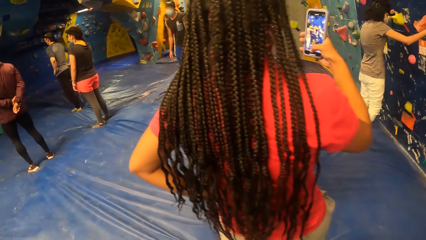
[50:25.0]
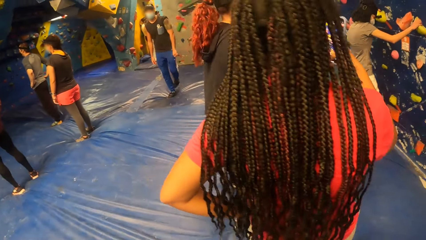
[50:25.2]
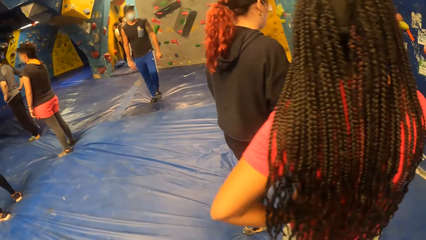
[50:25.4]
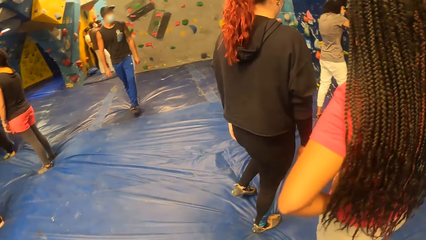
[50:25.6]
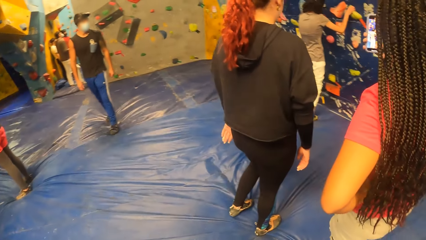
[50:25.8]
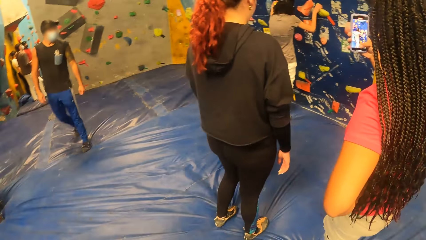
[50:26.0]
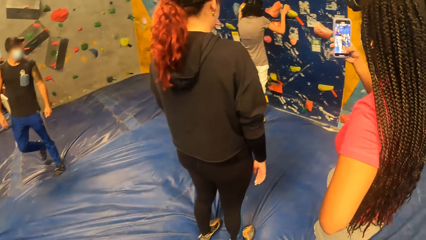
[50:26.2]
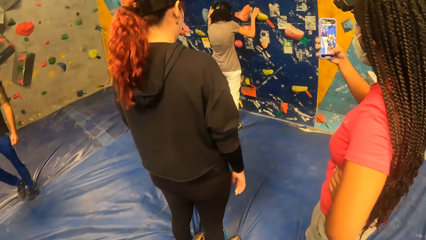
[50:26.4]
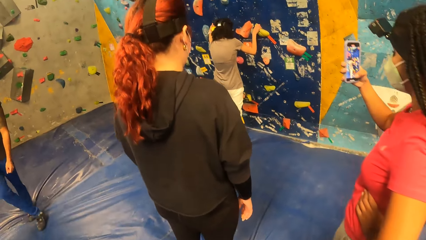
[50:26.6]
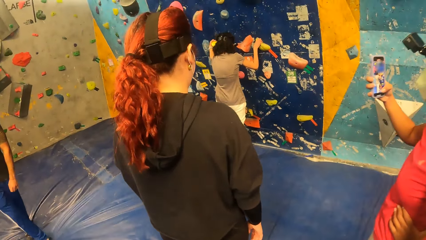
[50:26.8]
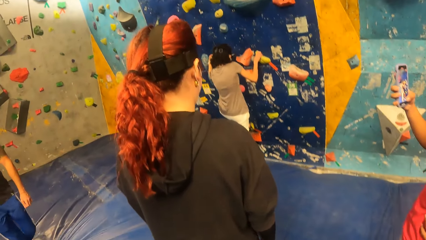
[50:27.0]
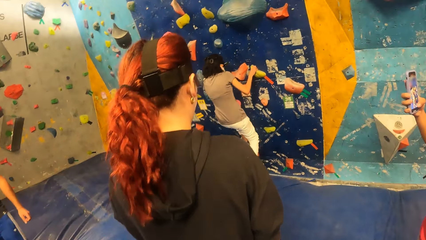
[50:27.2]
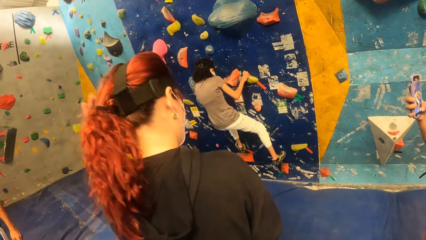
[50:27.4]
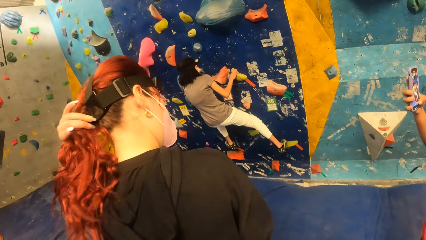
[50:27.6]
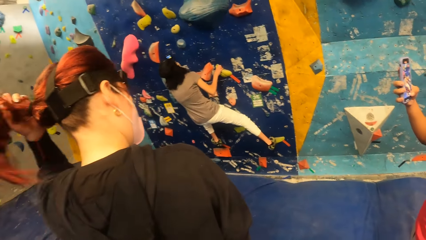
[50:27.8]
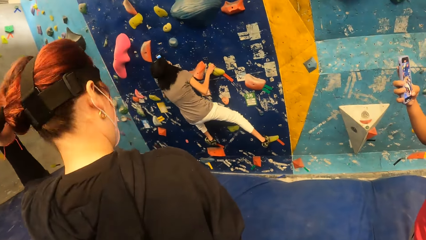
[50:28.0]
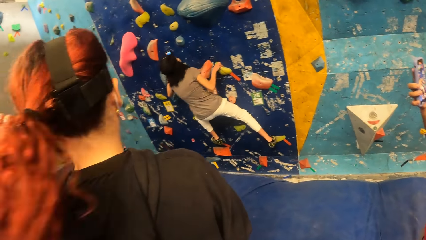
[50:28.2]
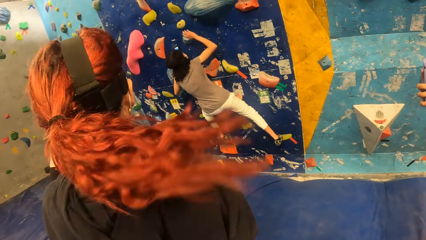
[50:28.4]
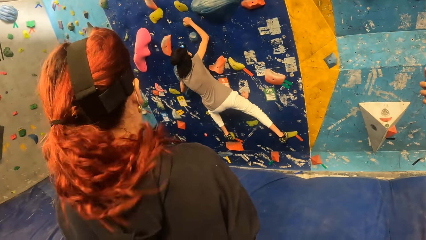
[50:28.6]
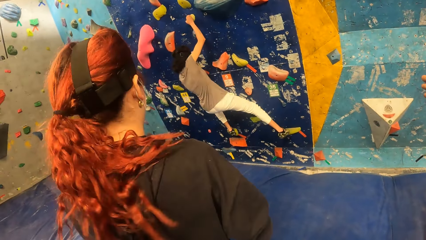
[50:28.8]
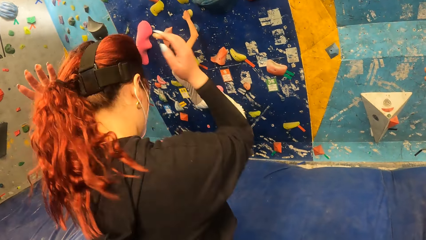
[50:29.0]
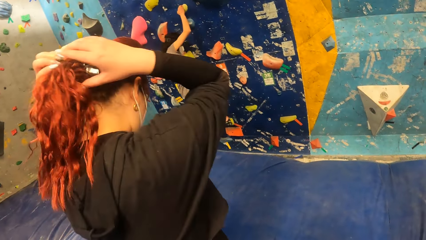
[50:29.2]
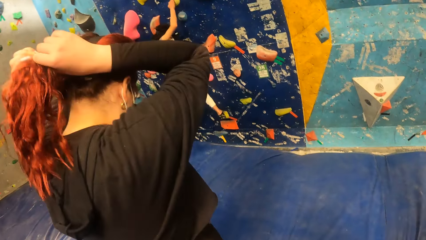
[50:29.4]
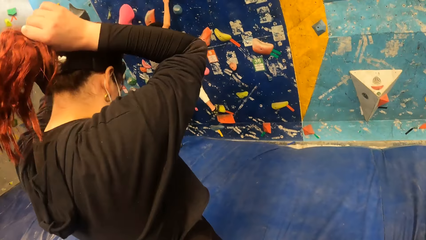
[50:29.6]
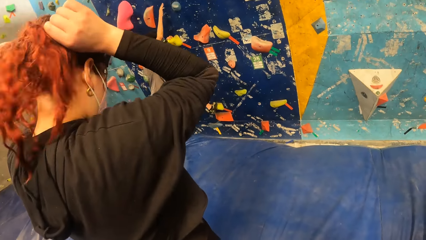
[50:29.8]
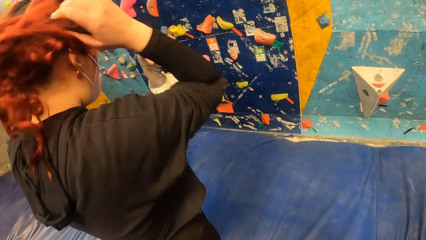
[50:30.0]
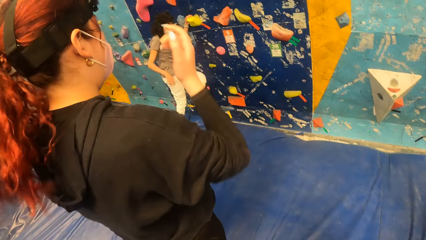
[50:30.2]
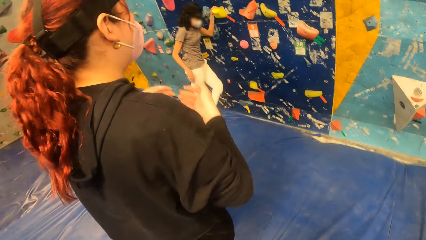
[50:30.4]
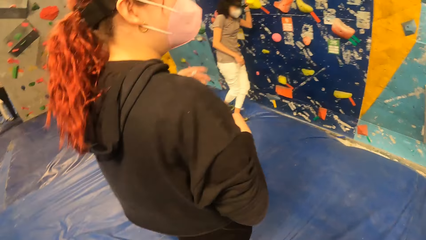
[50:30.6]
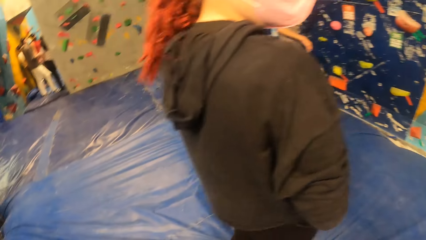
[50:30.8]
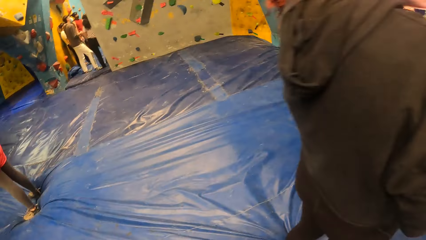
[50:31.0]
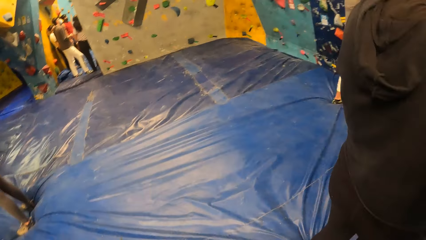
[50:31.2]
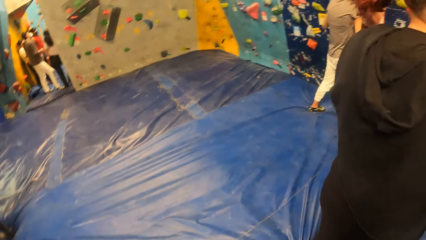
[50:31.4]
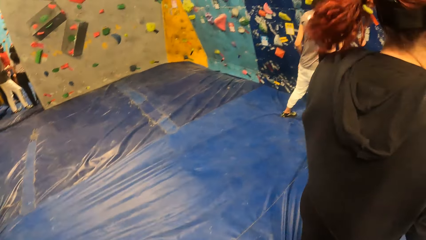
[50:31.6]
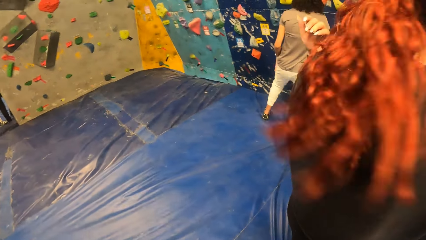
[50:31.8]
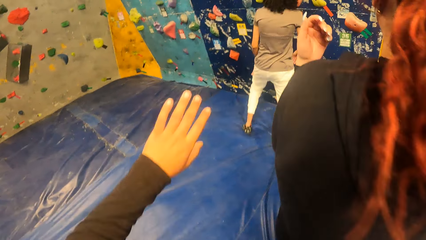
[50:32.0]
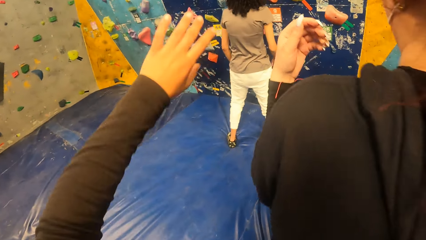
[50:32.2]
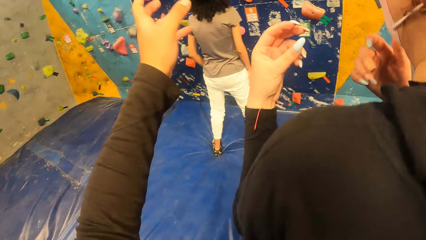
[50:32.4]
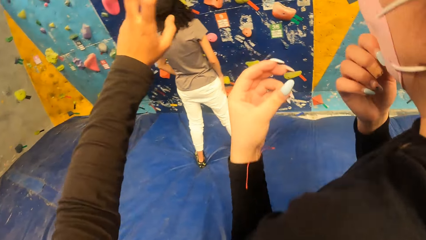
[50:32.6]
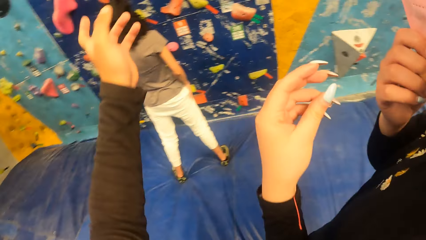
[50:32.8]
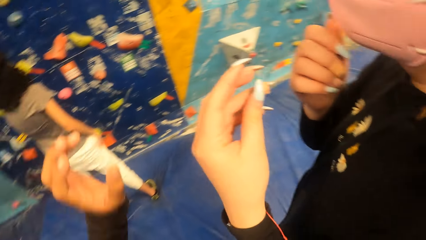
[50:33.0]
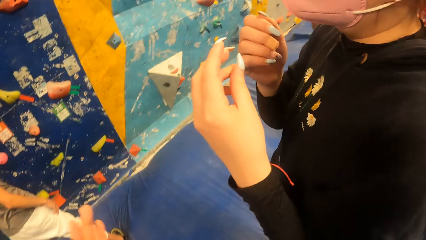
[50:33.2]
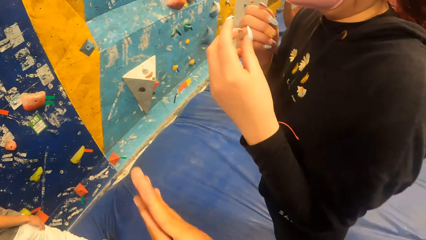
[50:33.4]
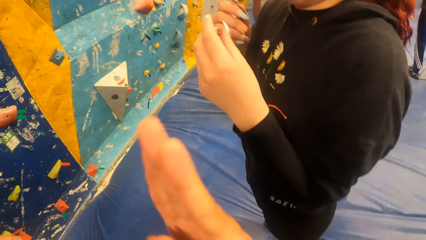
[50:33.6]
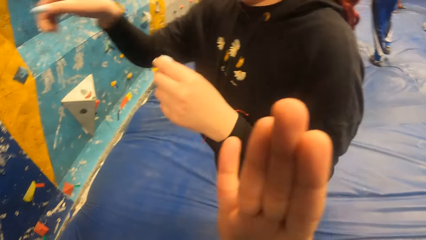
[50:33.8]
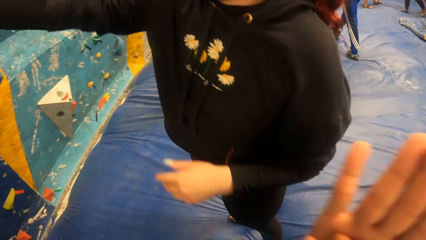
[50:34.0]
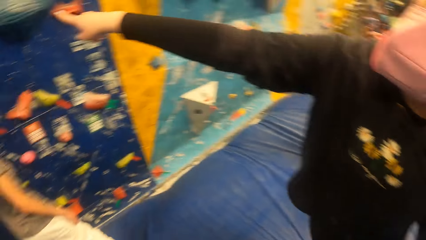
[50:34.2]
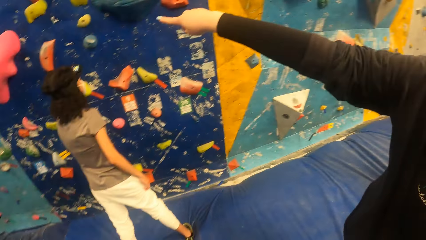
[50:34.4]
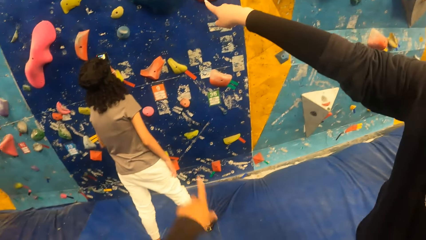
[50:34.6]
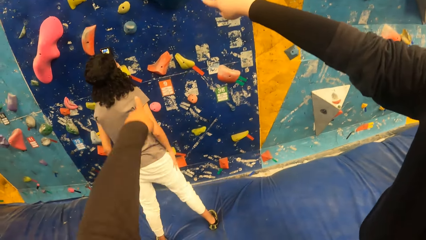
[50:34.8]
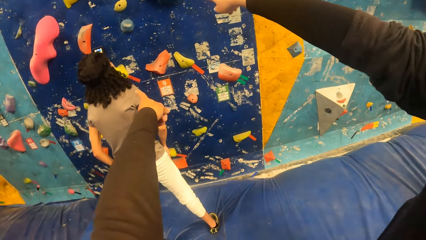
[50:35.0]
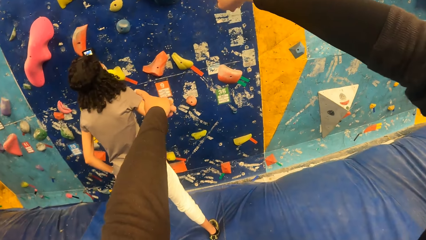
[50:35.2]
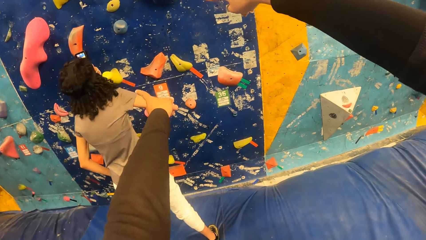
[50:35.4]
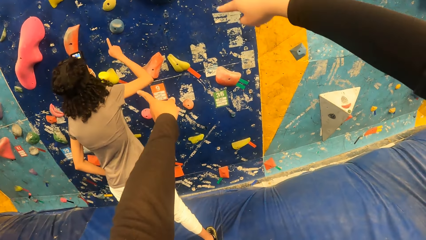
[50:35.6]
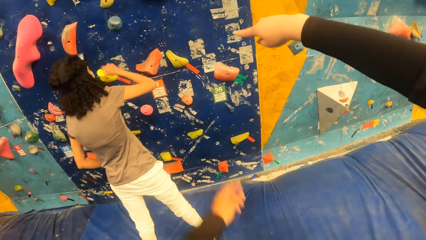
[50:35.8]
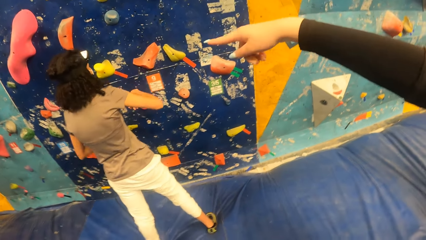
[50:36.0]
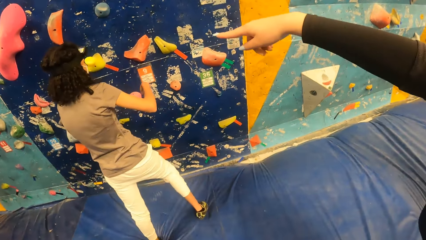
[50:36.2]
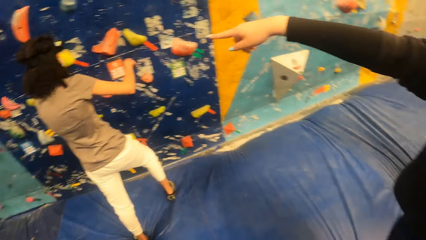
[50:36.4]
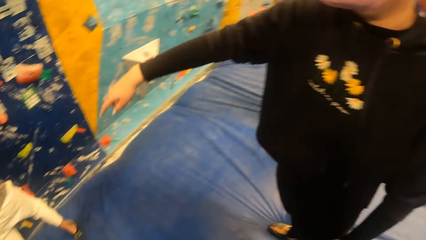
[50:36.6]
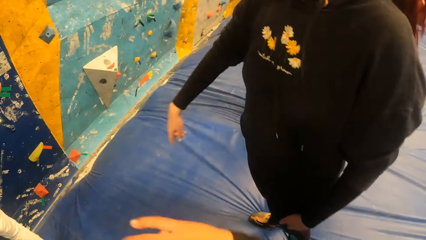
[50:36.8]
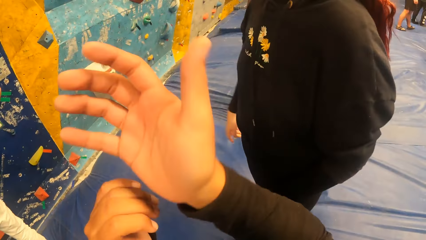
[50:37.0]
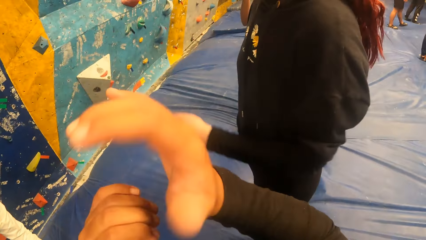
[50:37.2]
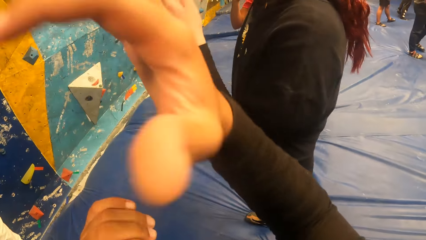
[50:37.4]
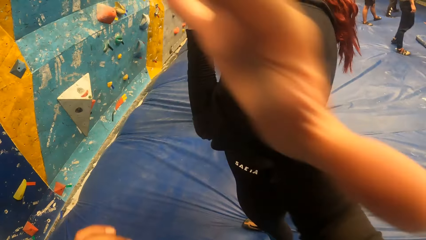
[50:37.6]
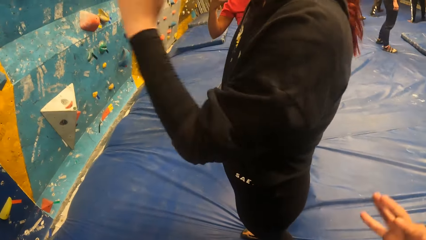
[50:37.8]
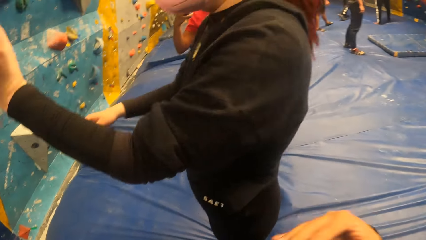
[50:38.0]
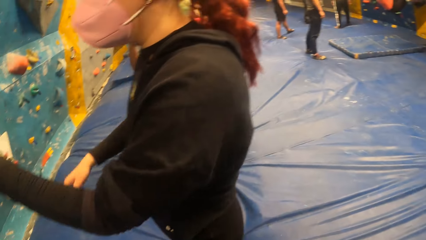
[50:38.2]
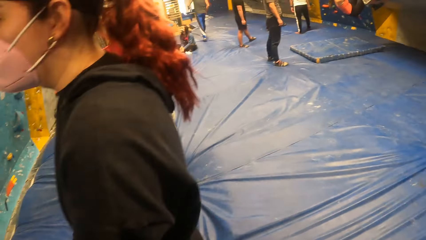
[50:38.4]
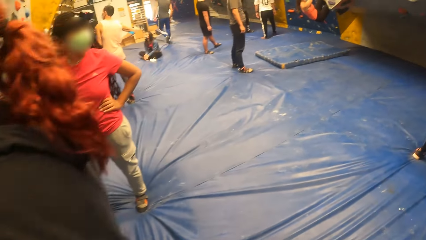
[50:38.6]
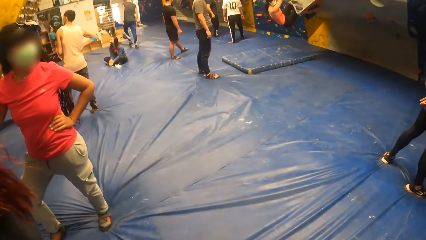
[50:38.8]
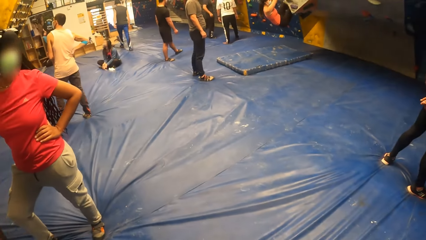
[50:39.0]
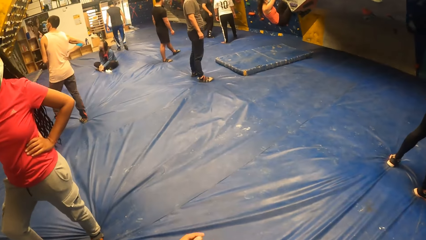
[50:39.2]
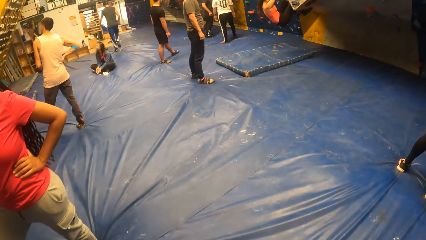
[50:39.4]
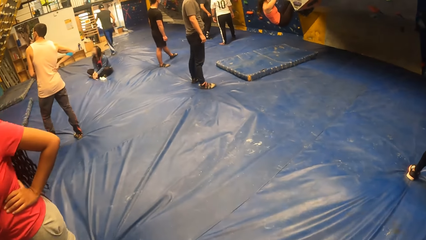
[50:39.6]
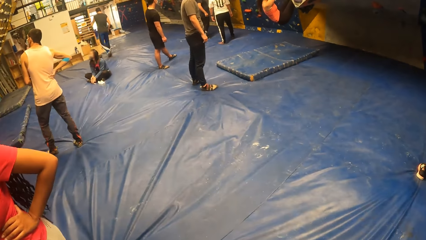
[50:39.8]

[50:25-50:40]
The camera wearer looks at a person. They interact with a woman and another woman.
